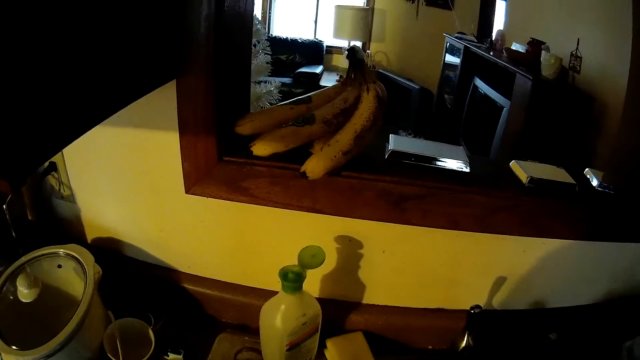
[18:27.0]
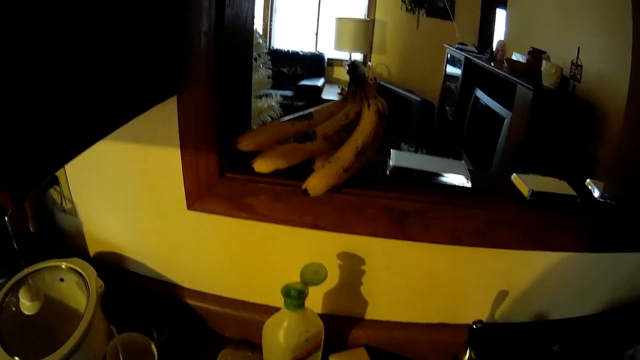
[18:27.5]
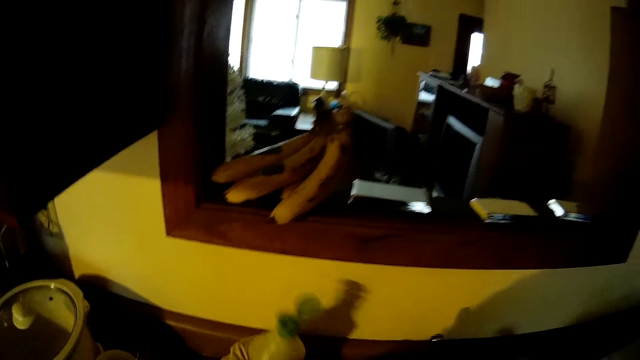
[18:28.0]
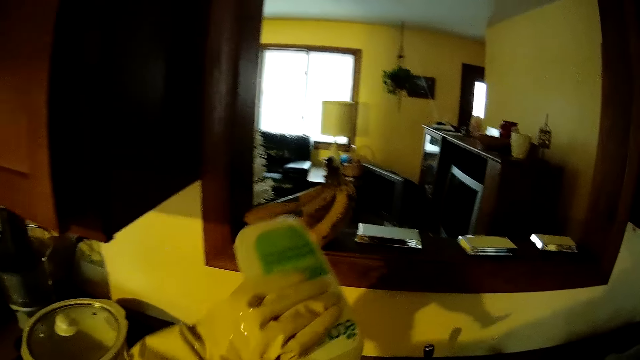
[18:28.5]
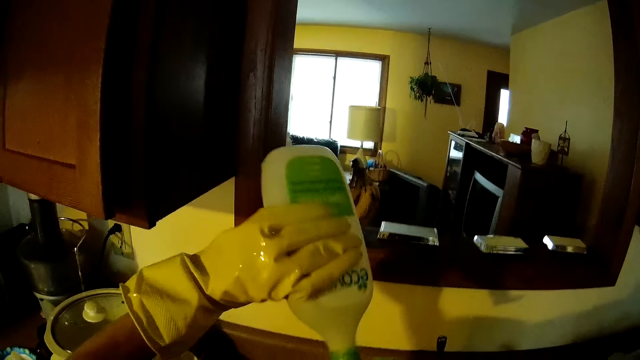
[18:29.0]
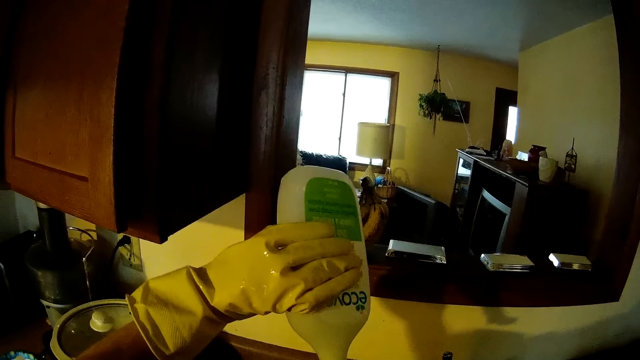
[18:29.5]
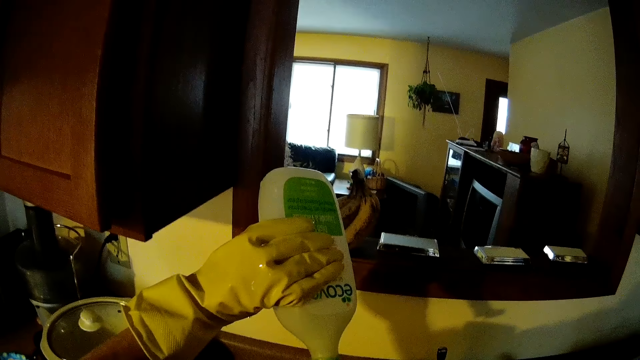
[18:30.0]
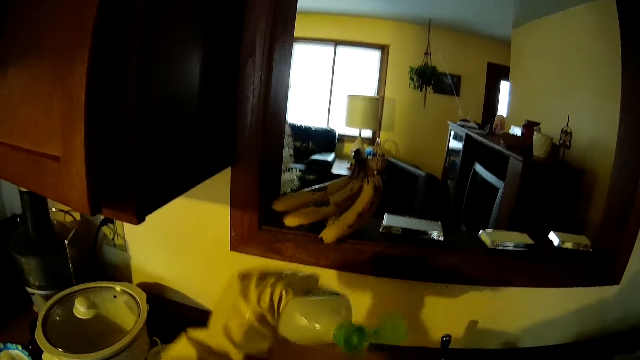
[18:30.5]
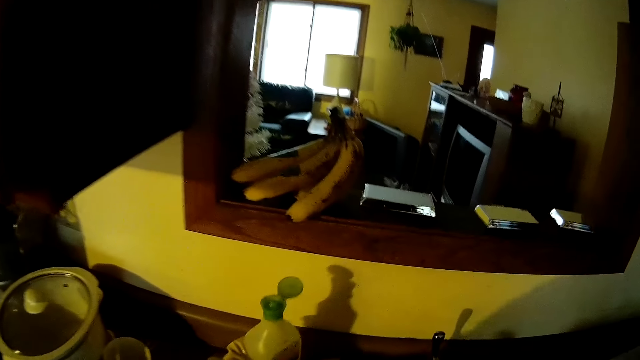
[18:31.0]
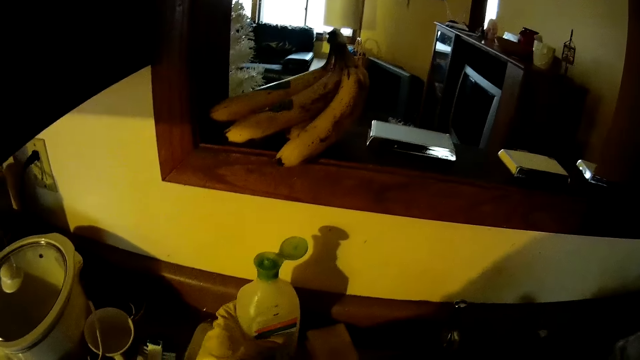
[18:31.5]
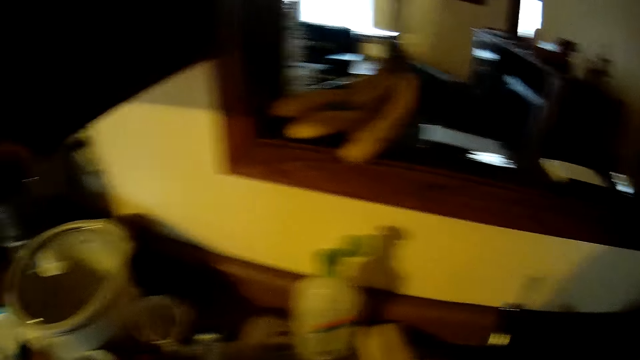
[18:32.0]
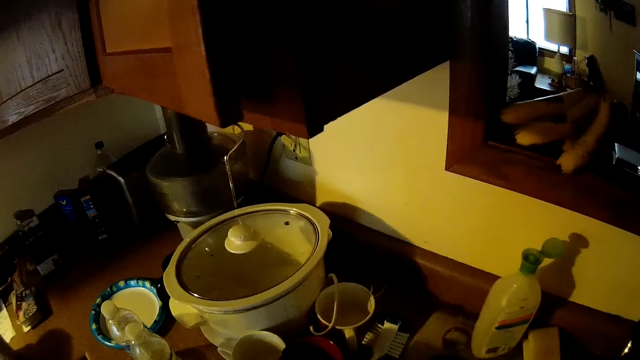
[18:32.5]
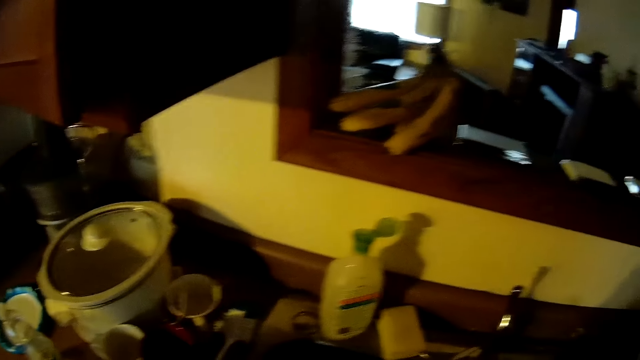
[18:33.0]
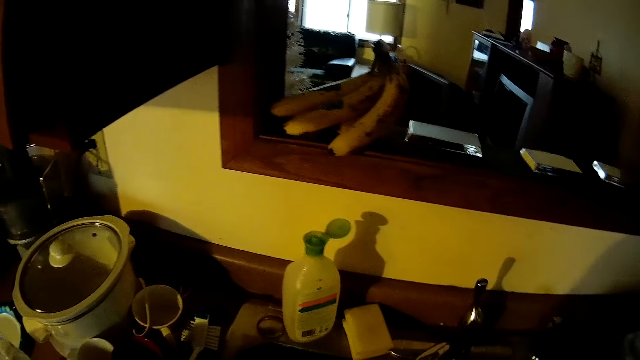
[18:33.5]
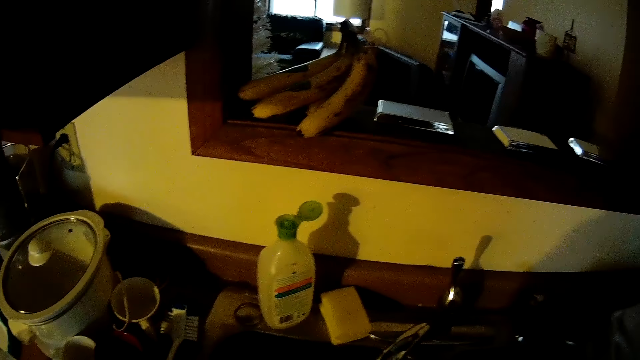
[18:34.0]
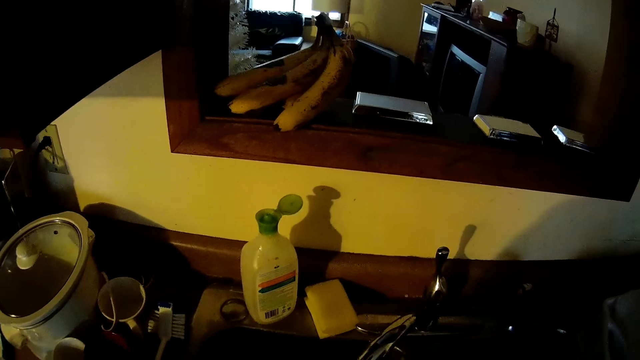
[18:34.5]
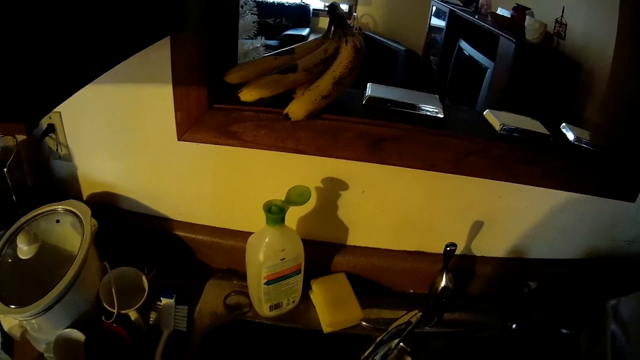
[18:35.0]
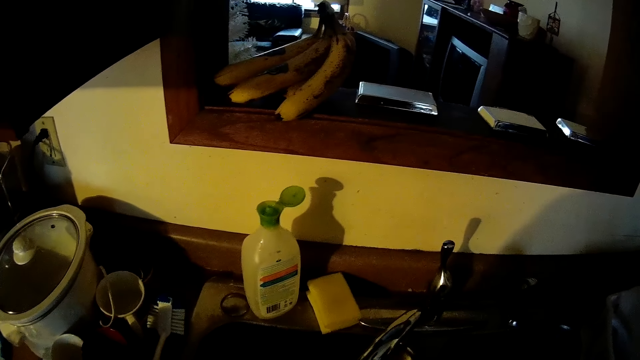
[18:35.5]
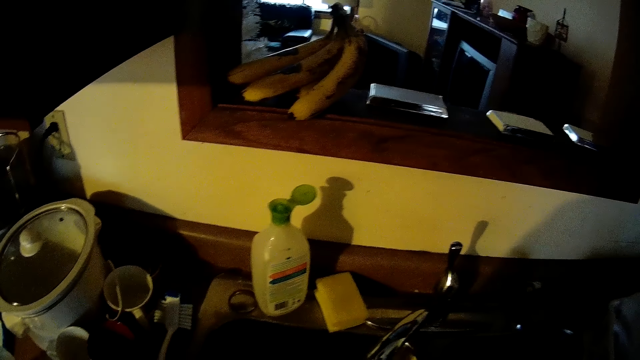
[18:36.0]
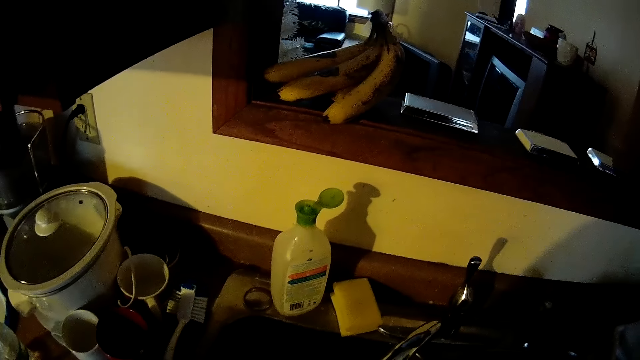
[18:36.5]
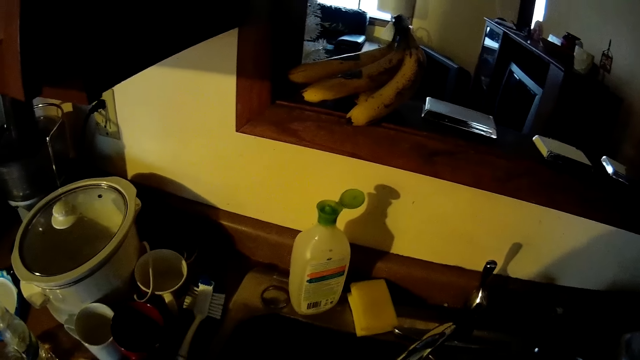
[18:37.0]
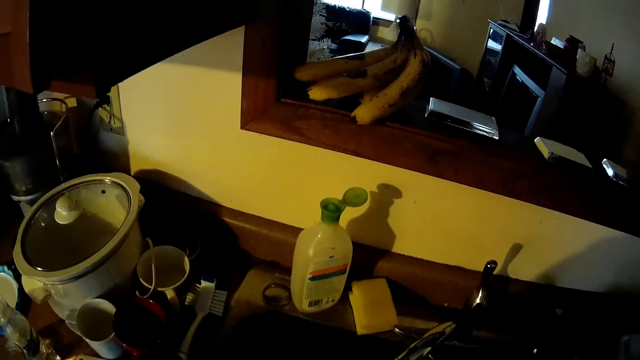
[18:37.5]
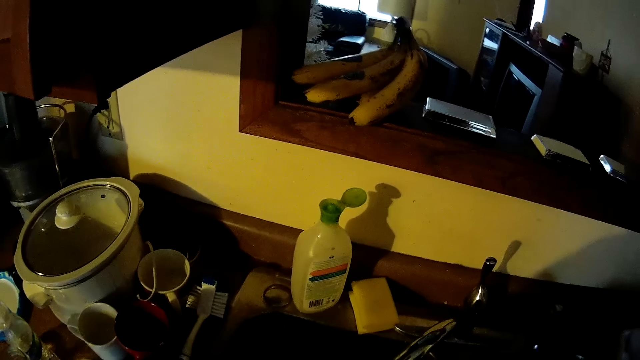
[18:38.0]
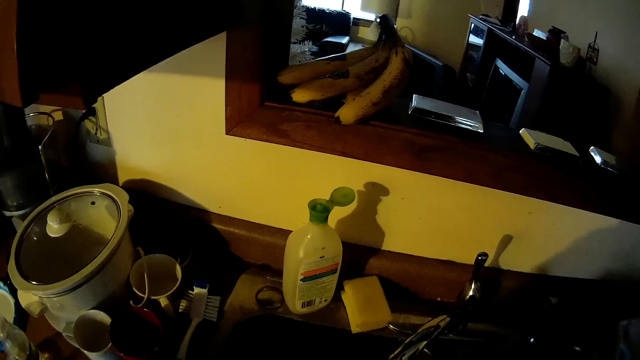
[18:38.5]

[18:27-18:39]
The camera wearer picks a bottle of soap from the sink with his left hand. He pours some soap into a cup. He drops the bottle of soap on the sink. He washes the cup in the sink.

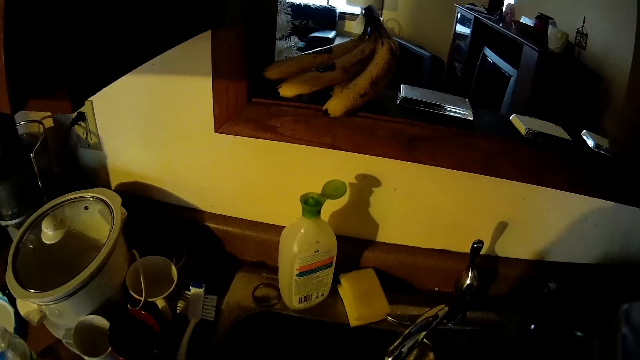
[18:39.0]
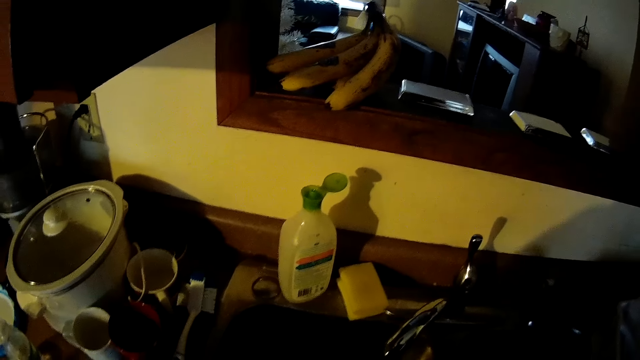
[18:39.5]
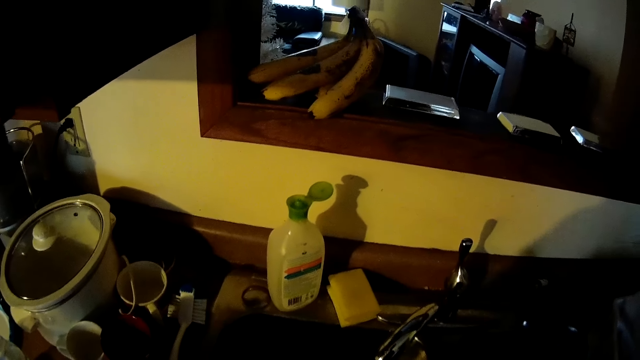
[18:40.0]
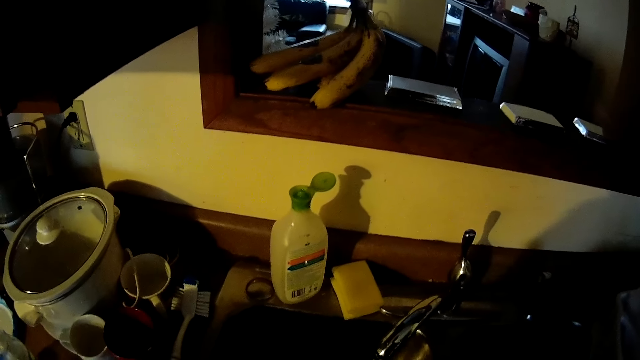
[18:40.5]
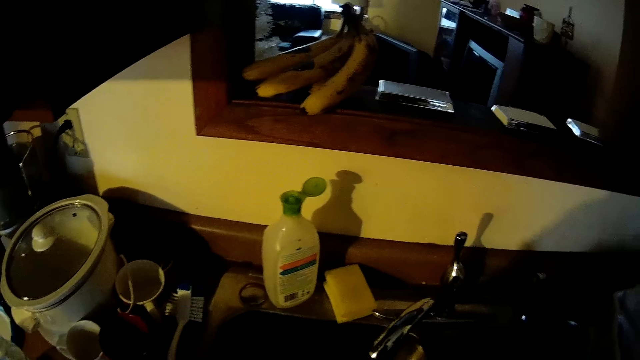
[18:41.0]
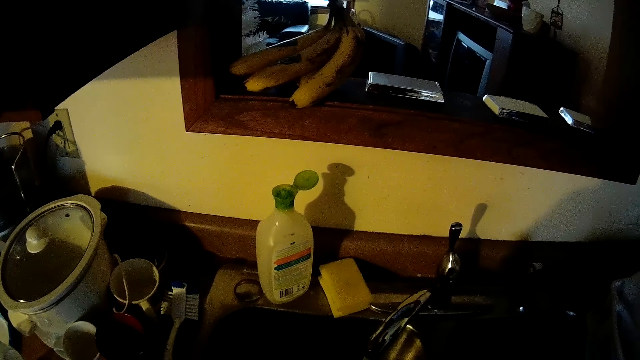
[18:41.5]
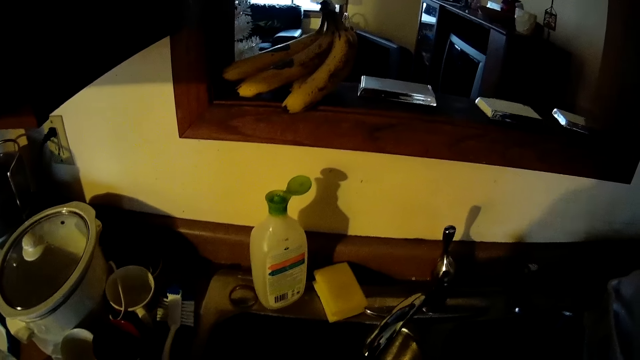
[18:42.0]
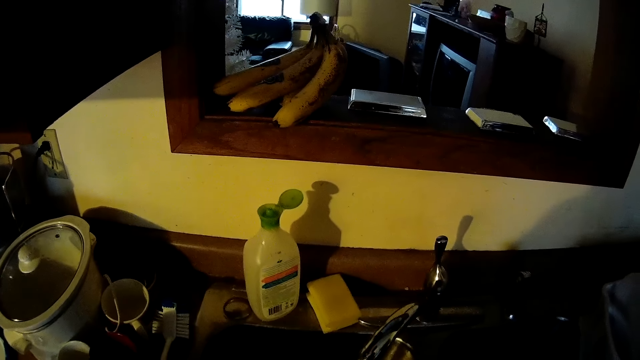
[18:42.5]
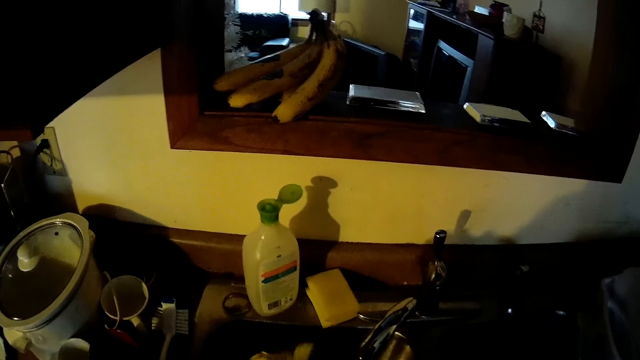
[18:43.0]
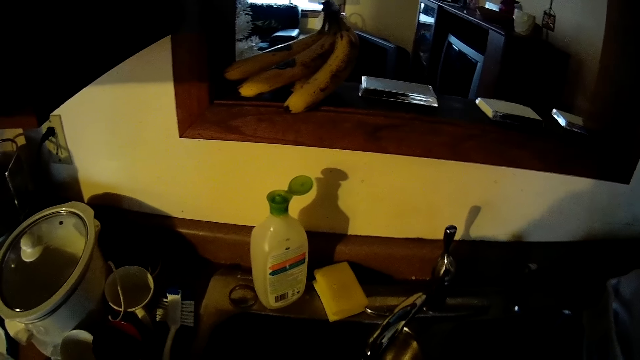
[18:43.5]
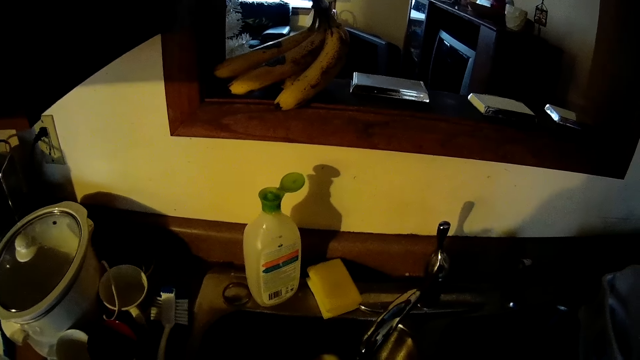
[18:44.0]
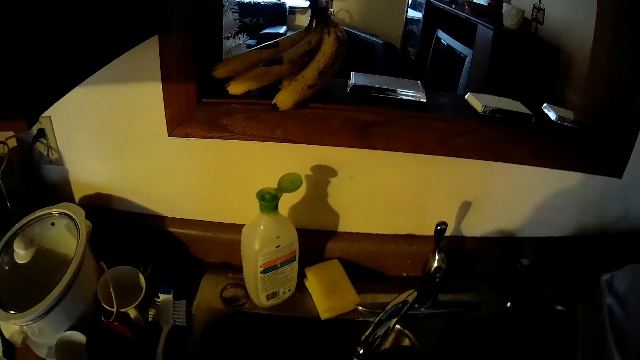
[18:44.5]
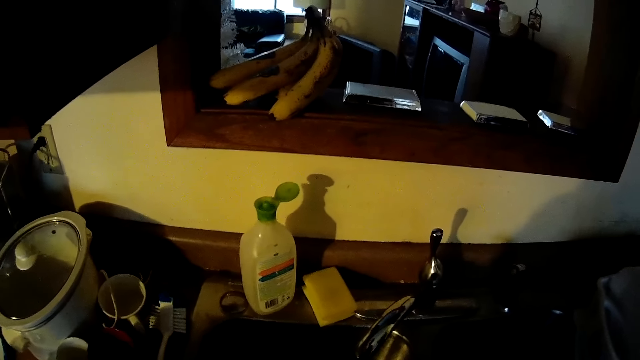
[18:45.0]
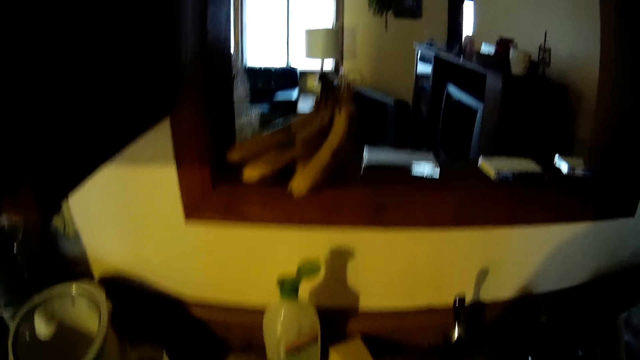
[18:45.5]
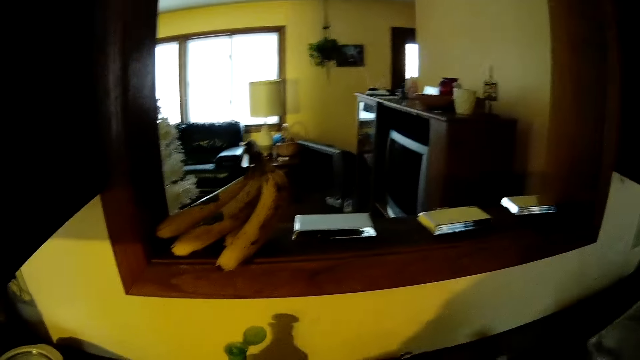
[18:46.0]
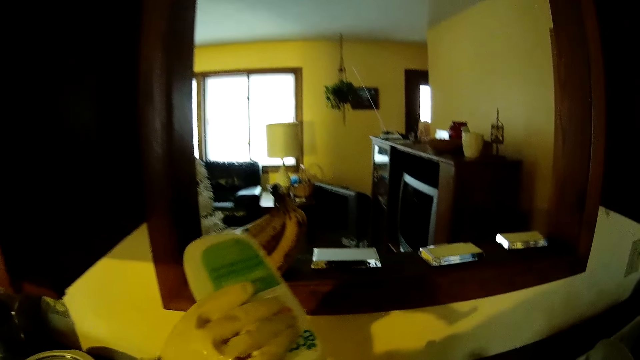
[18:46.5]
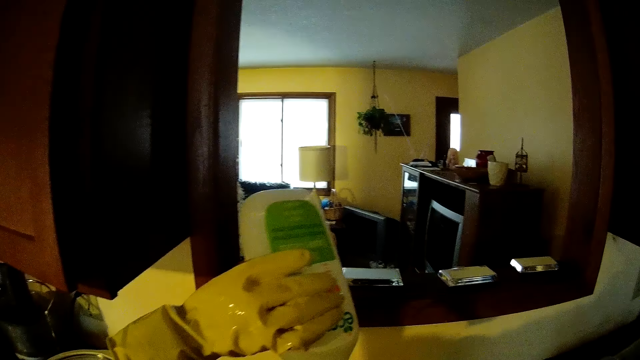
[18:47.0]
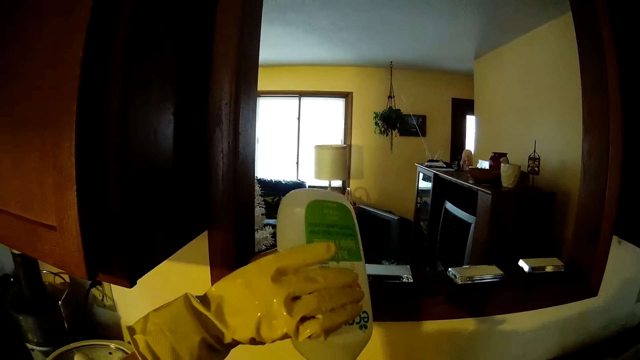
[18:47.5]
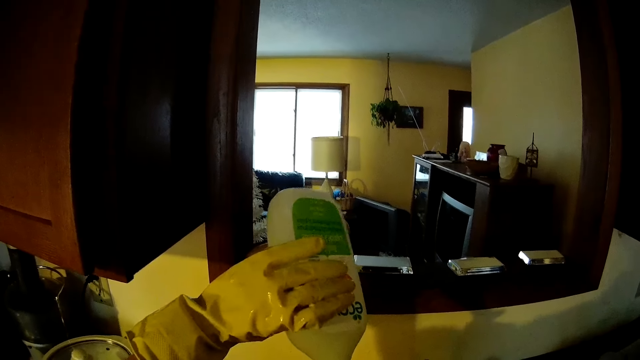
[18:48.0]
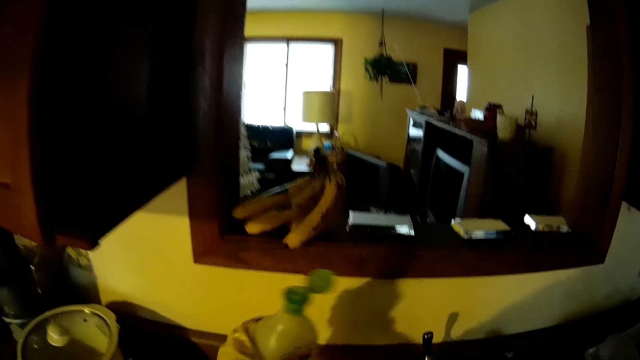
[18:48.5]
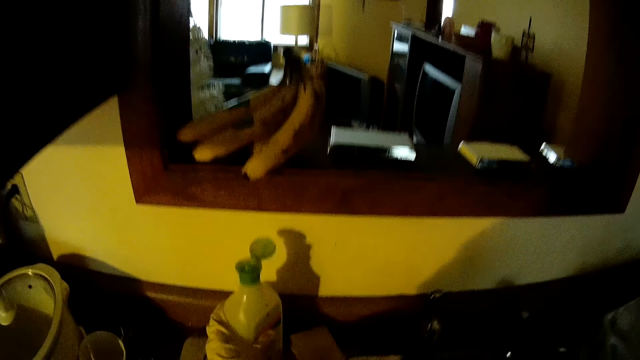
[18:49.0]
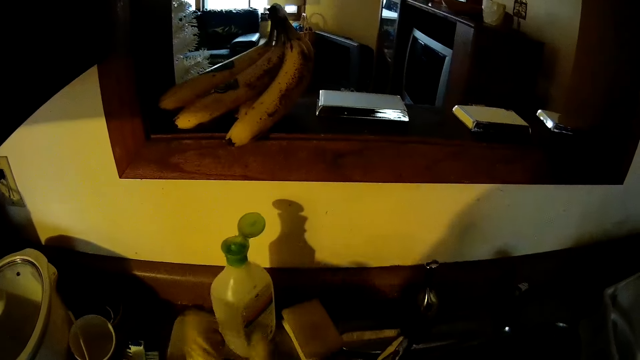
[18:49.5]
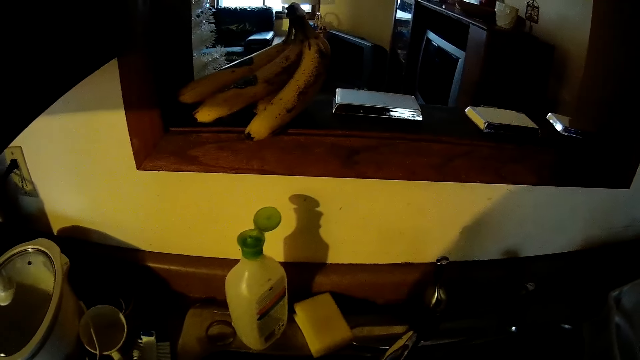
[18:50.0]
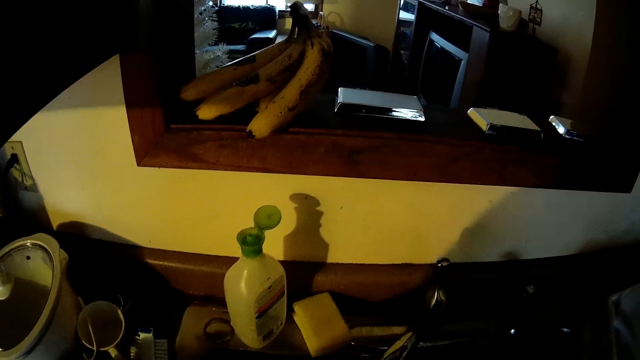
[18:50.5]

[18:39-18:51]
The camera wearer picks the bottle of soap from the sink with his left hand. He pours some soap into the cup. He drops the bottle of soap on the sink. He washes the cup in the sink.
